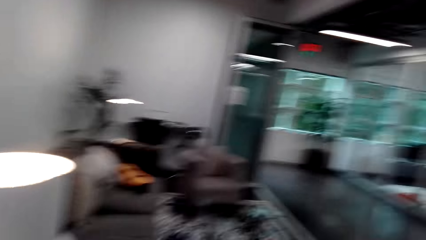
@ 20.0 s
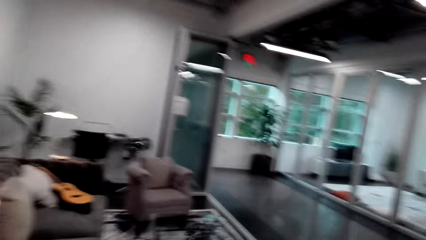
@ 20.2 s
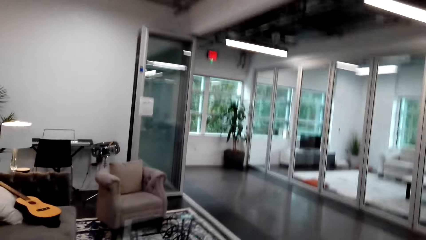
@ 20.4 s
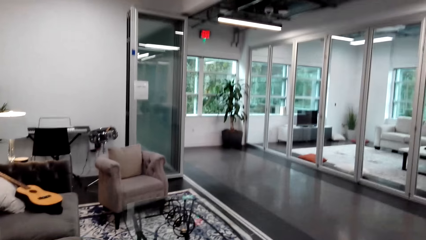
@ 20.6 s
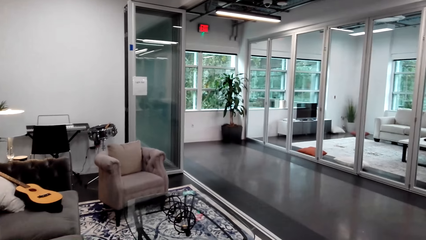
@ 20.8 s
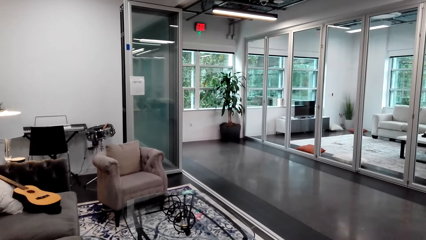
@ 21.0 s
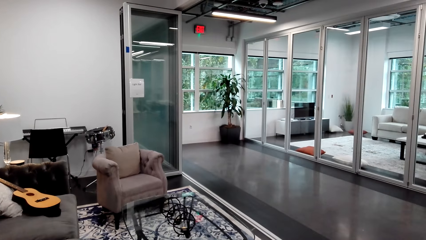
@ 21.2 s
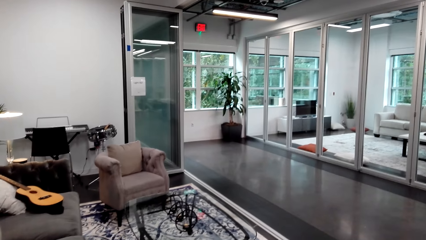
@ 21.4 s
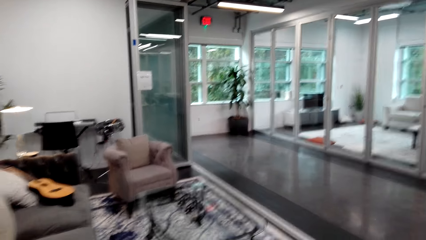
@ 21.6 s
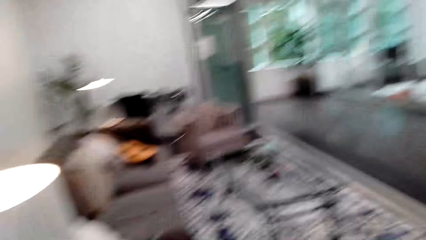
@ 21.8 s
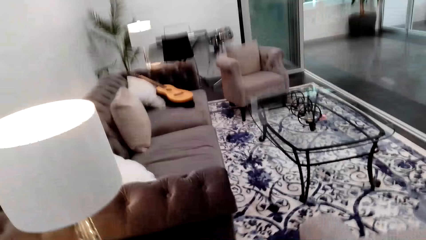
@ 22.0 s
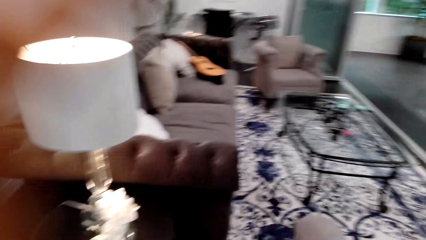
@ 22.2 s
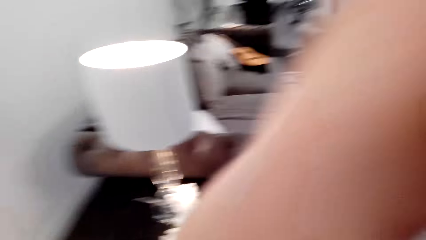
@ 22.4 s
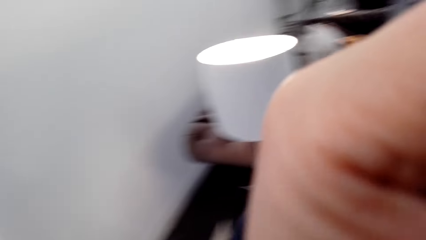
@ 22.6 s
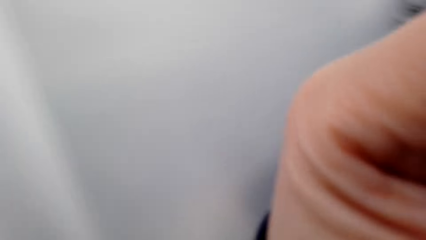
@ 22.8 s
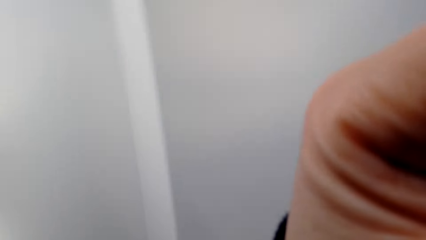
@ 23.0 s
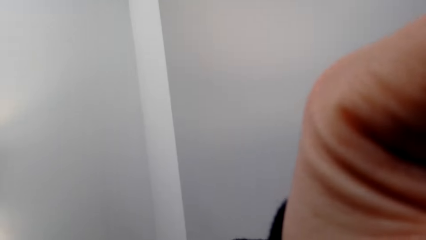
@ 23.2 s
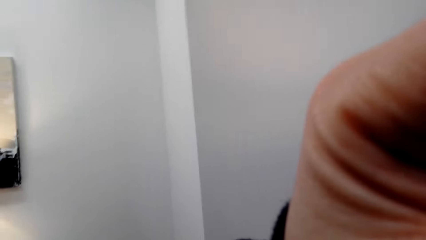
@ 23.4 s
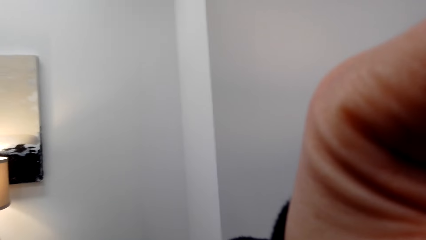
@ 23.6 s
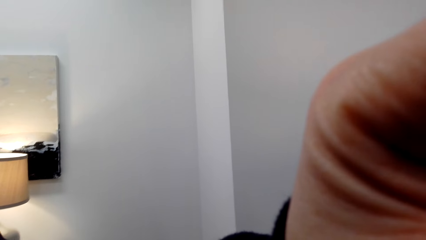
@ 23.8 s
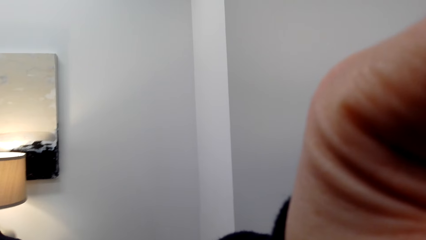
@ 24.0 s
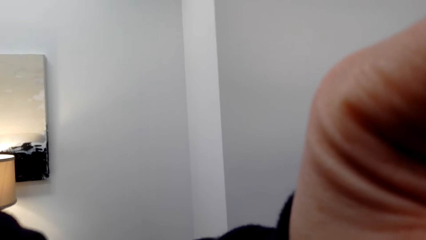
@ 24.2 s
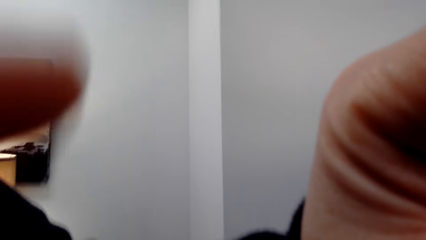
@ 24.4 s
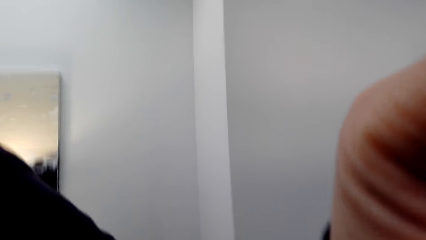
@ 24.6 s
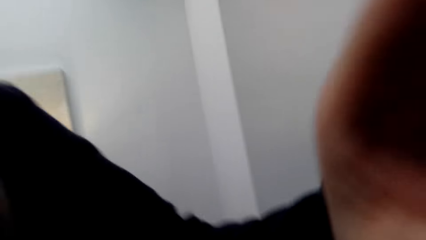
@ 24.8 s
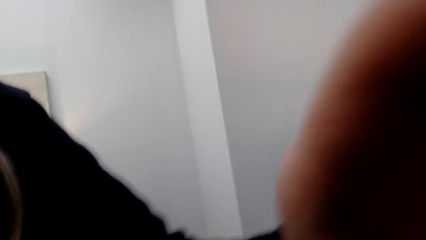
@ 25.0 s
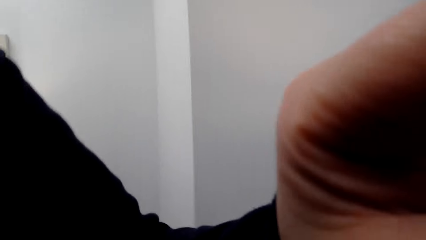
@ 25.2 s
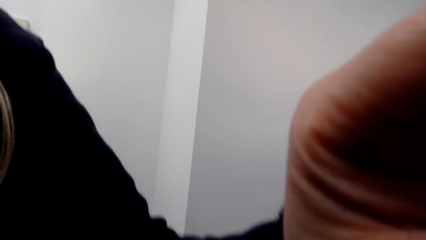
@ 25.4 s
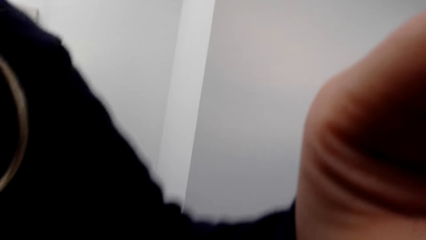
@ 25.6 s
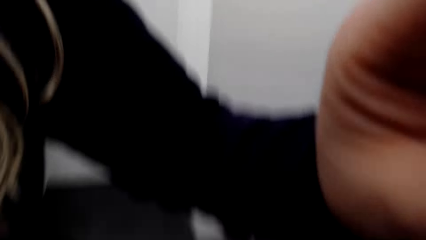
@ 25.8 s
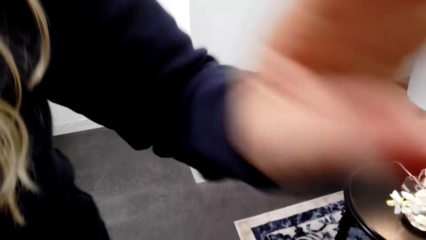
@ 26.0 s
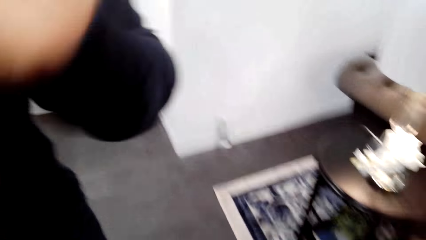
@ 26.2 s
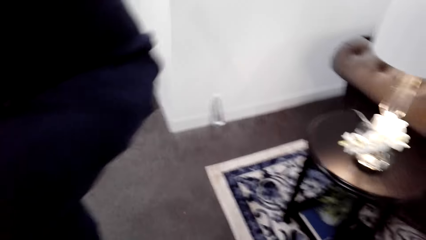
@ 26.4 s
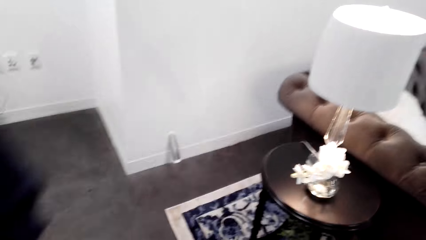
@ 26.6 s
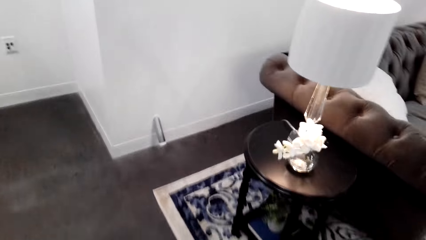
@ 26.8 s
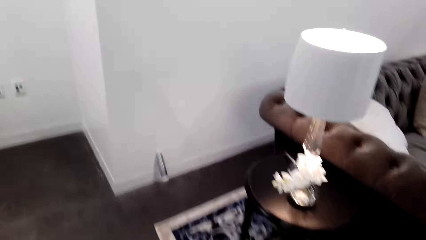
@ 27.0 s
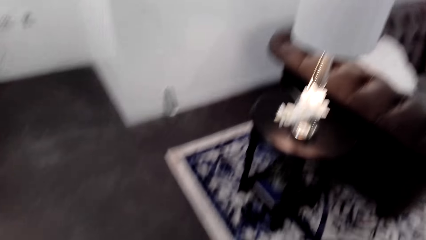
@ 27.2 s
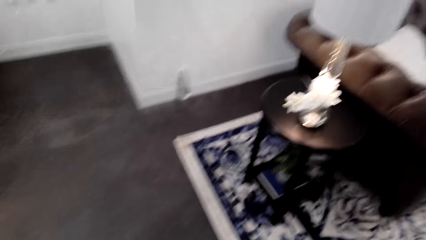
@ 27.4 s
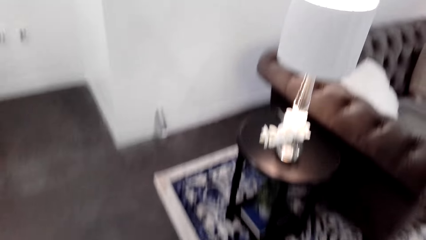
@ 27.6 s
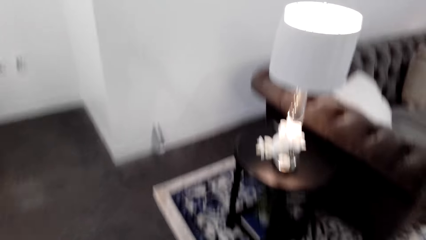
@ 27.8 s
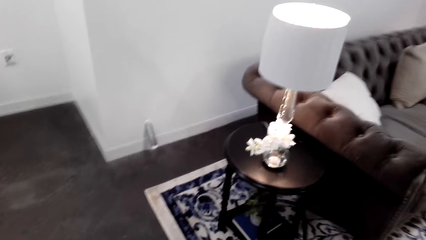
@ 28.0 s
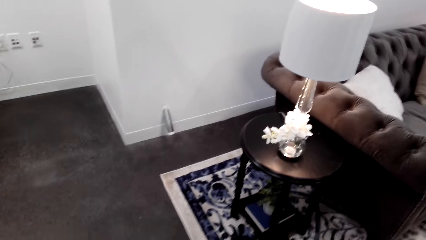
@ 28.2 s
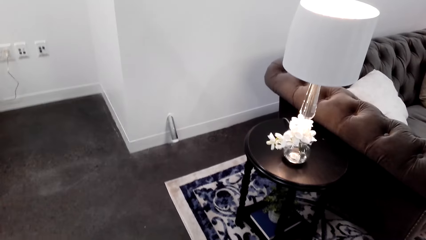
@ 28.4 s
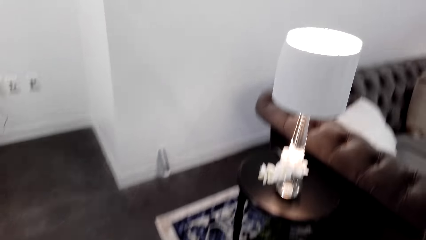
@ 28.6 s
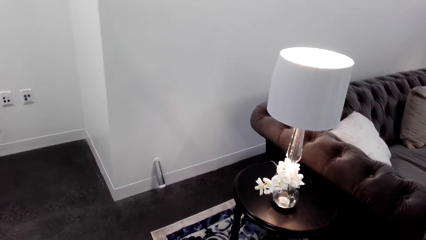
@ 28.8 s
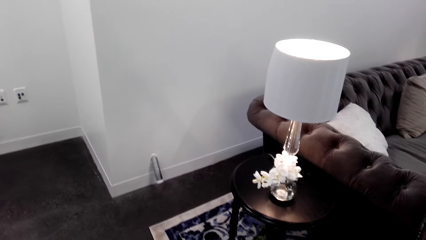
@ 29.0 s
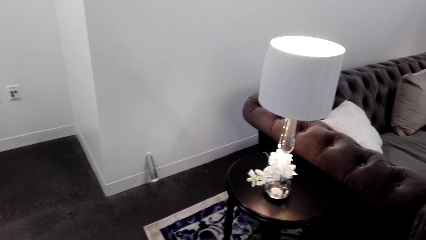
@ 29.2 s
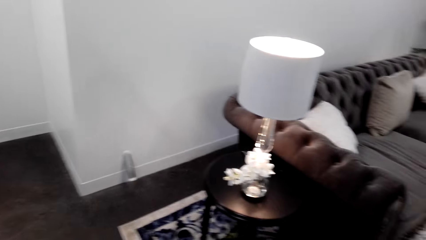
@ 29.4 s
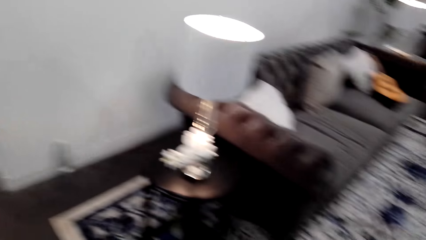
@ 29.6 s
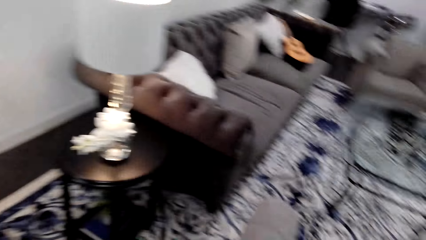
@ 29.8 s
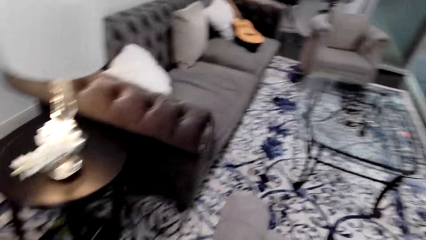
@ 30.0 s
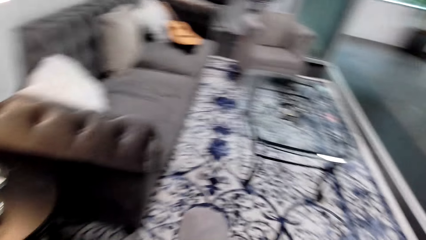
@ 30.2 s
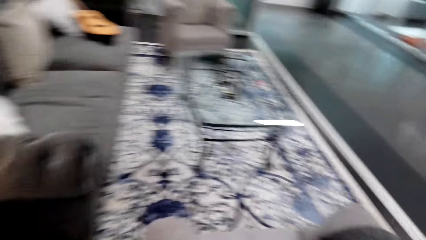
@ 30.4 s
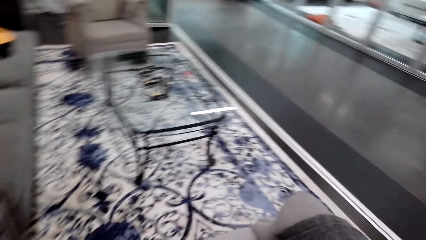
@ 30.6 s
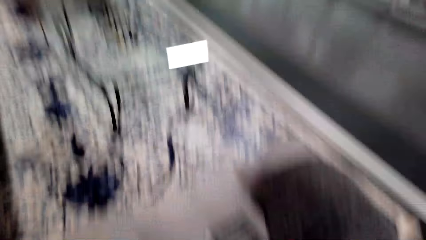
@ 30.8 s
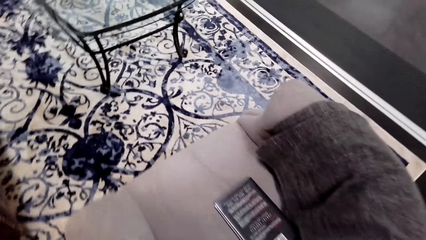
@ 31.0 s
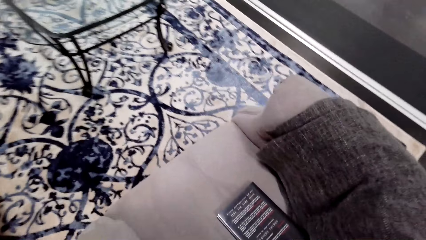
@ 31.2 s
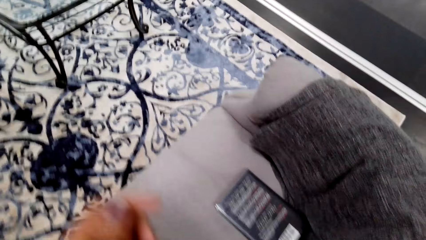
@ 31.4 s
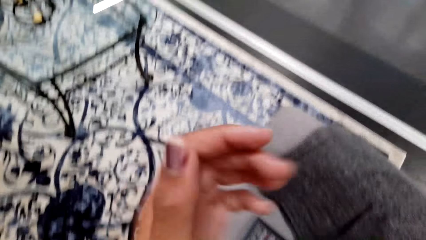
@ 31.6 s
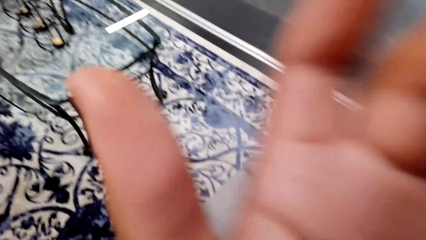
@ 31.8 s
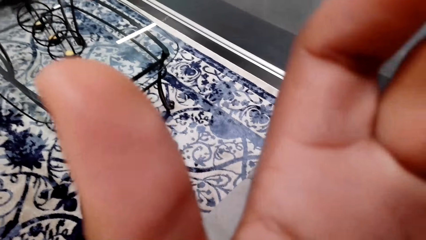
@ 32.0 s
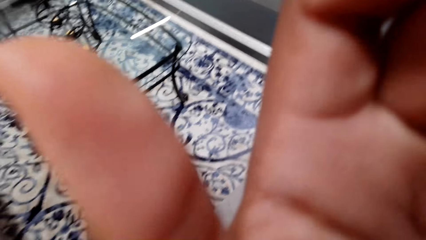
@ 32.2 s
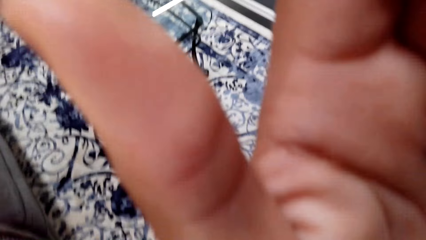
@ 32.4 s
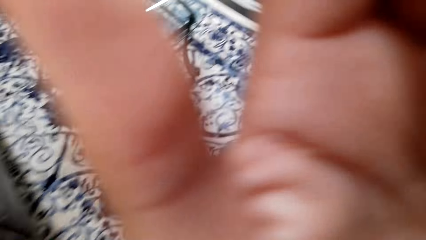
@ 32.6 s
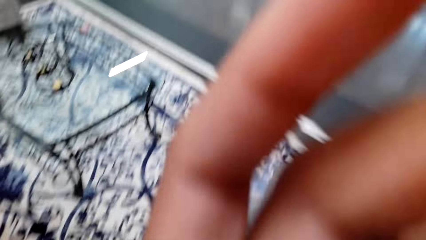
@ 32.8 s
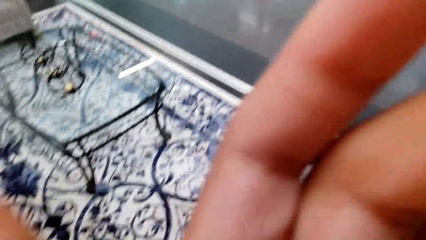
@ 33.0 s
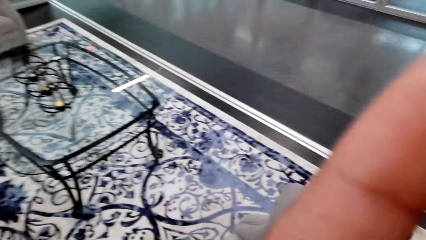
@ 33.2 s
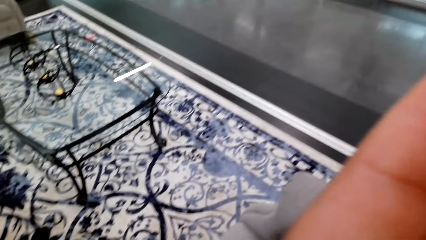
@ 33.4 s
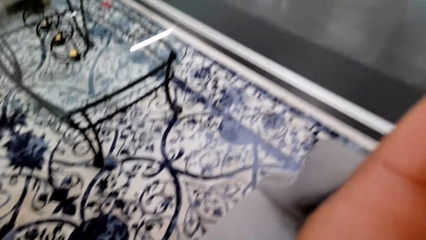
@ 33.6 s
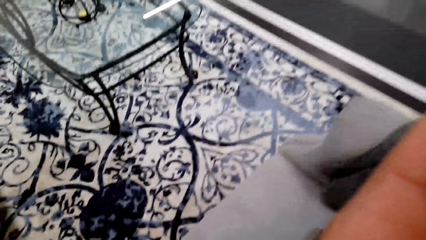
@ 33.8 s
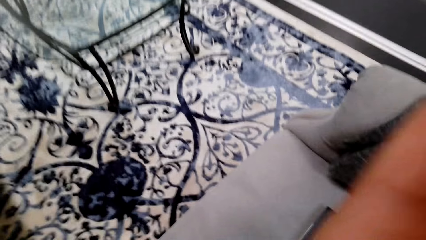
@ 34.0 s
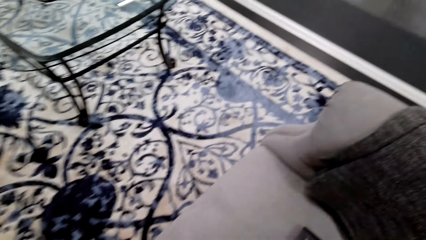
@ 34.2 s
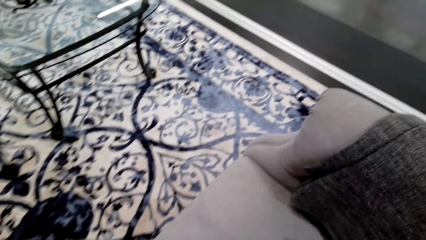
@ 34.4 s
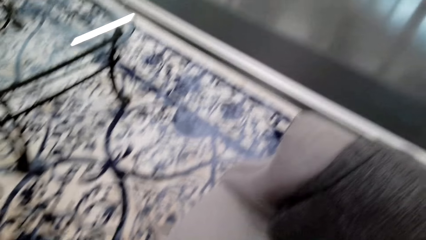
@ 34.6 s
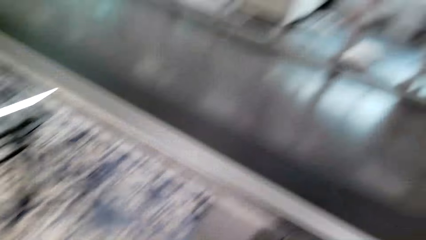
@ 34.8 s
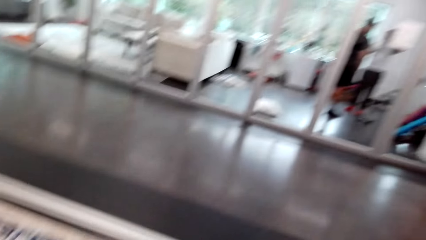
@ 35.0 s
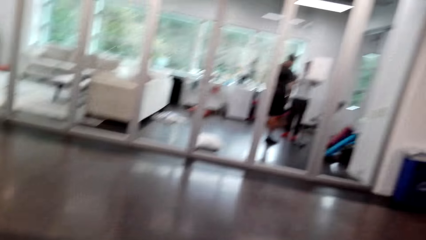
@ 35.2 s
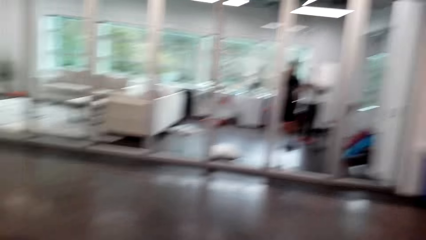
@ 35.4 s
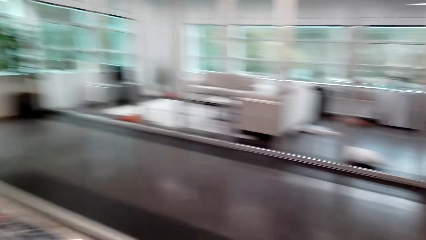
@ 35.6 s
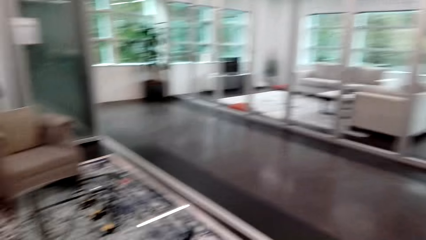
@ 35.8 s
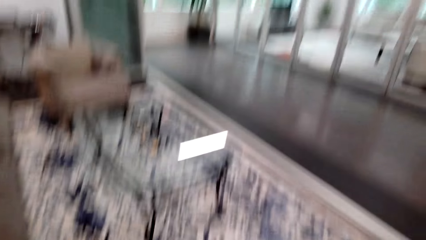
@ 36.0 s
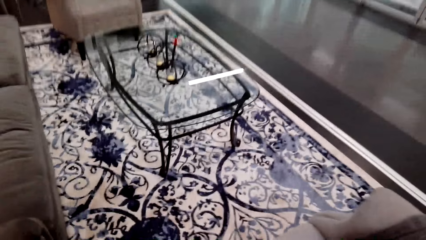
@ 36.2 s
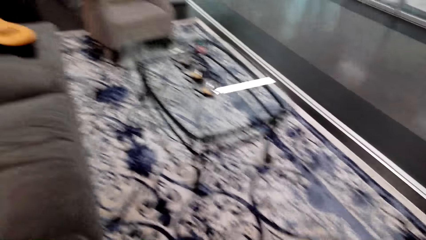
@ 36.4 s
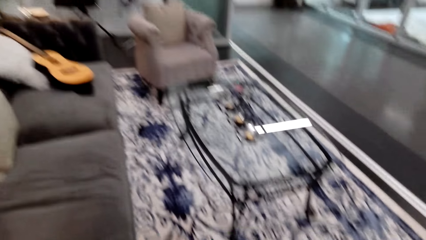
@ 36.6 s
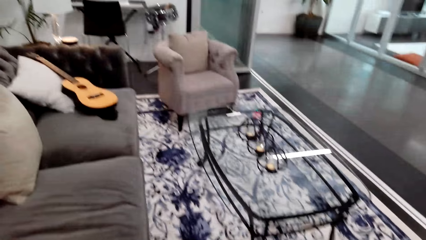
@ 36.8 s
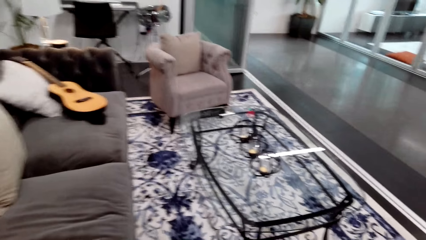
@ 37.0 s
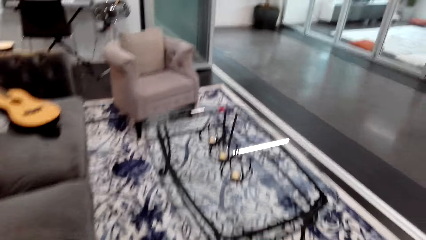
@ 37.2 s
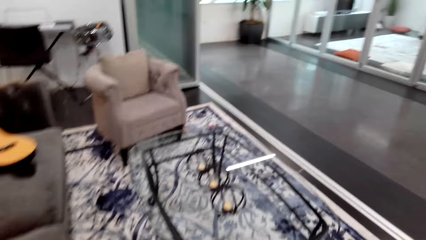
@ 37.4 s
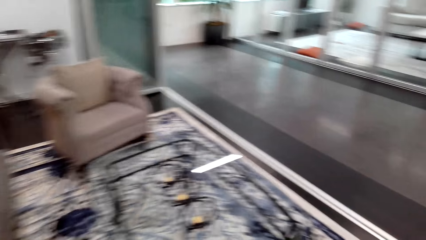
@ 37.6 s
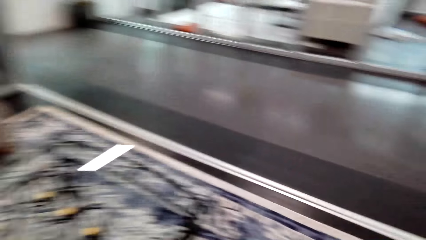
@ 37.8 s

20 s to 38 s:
The camera wearer looks around the room. He interacts with a person. He lifts his left hand. He looks around the room.
